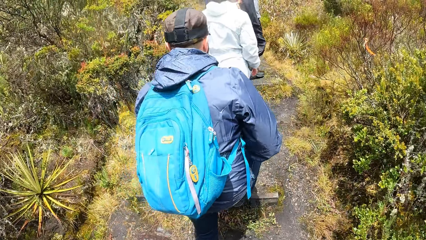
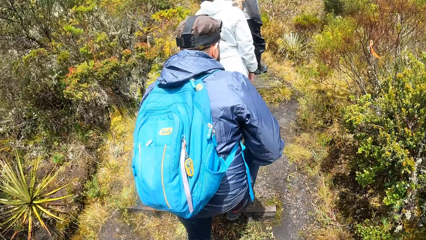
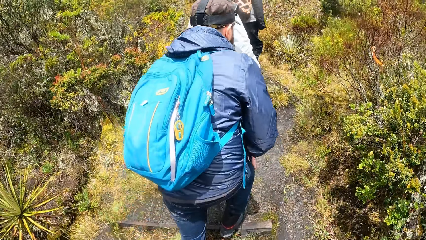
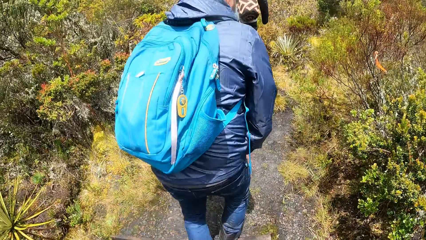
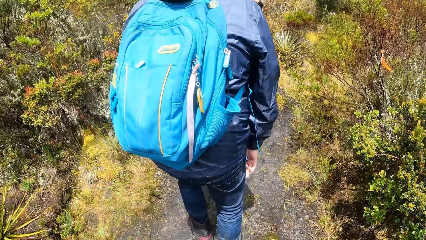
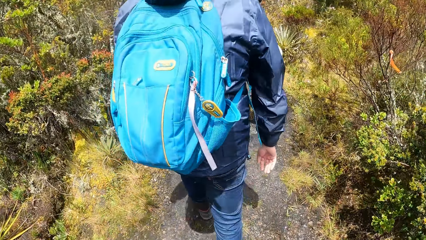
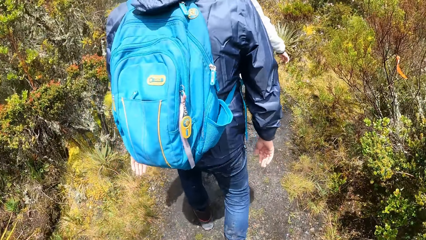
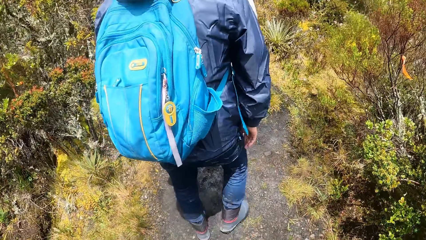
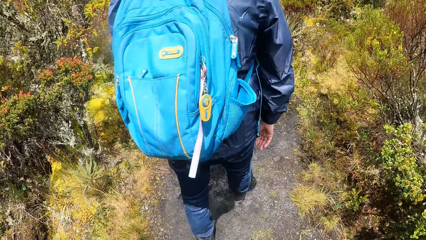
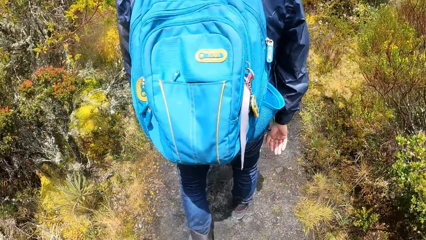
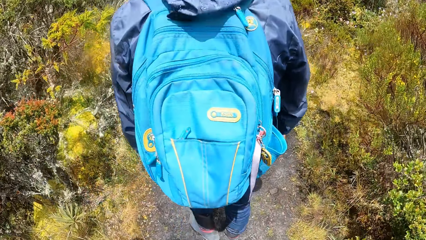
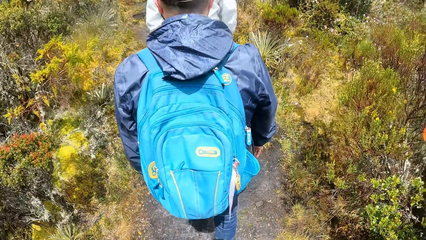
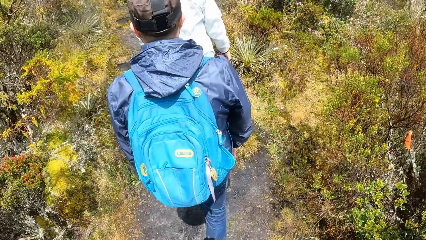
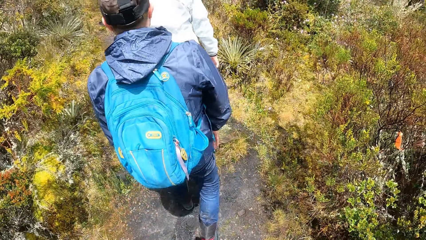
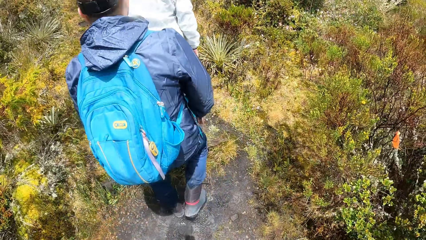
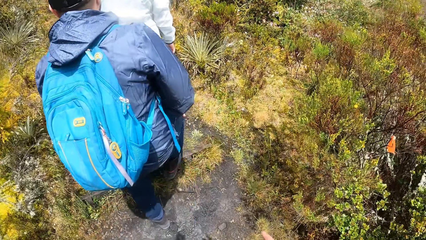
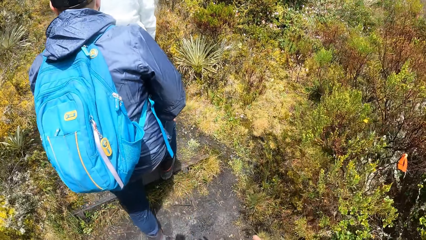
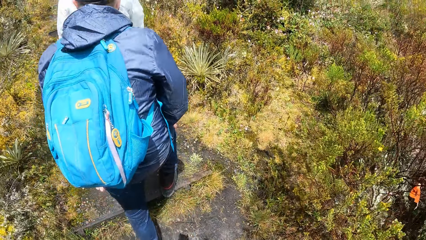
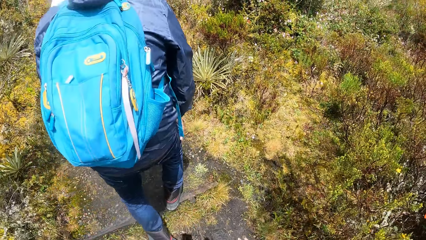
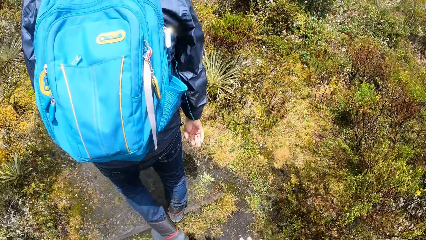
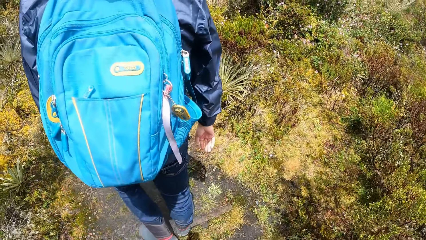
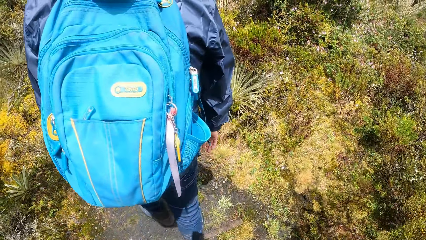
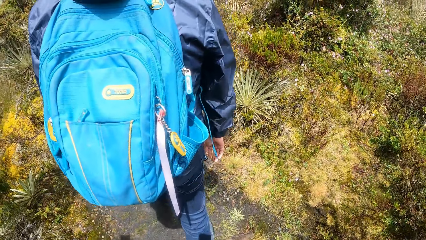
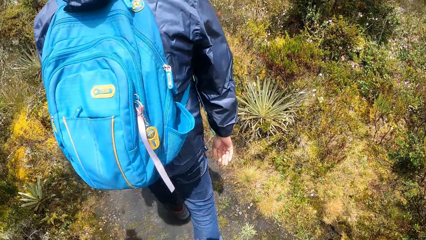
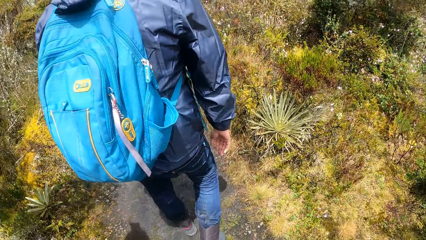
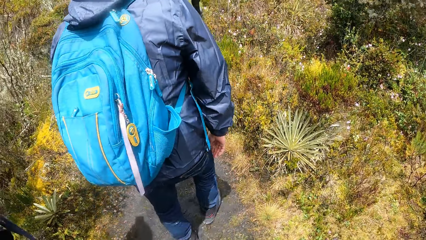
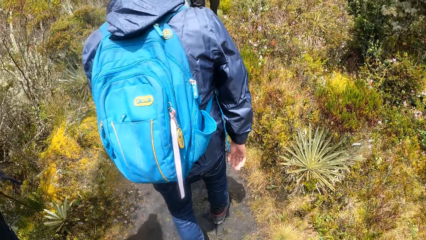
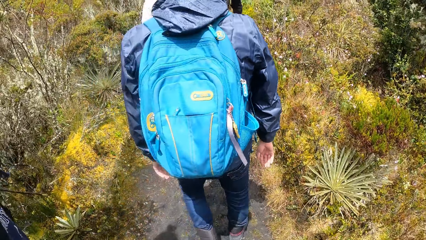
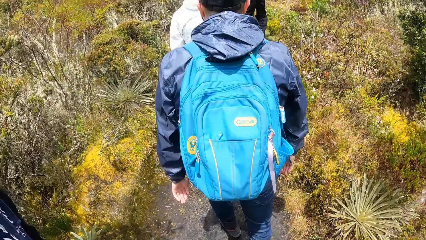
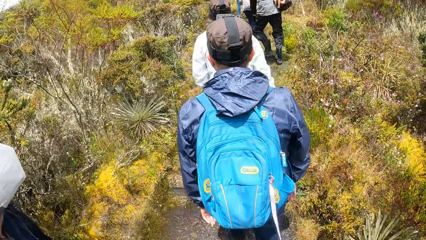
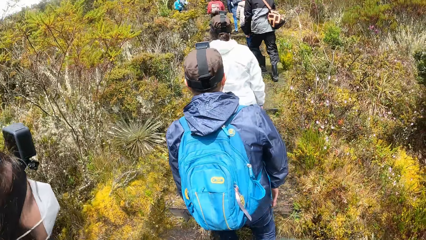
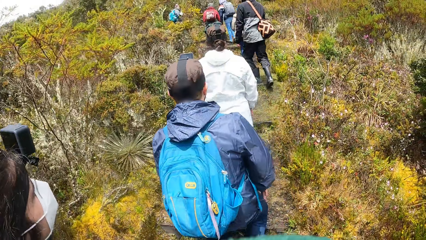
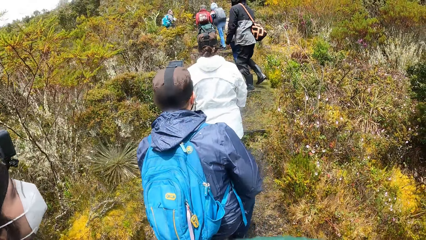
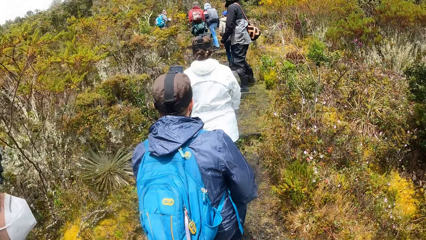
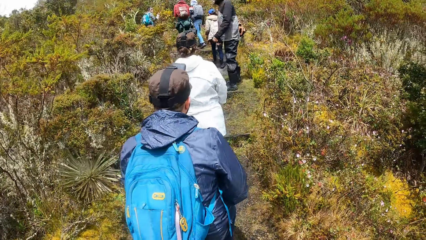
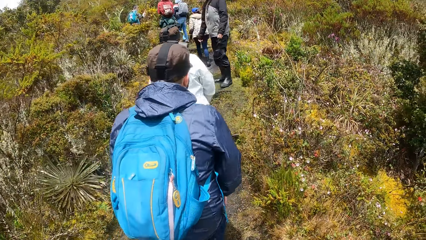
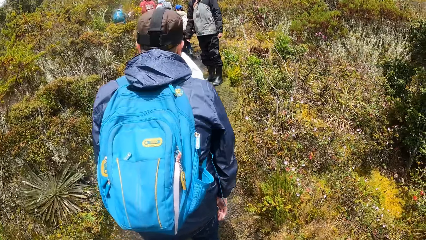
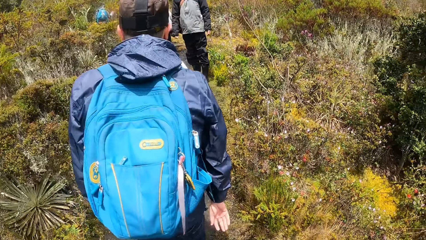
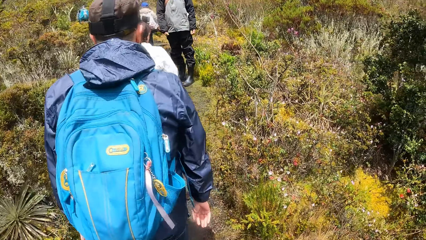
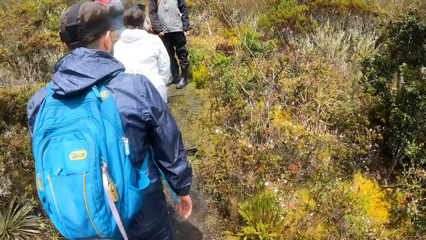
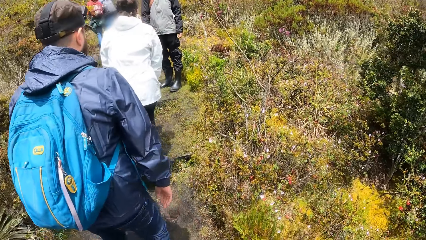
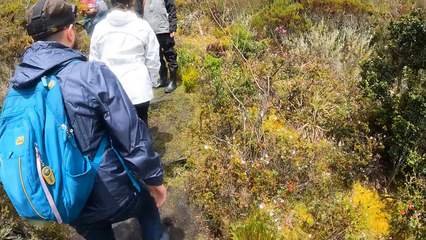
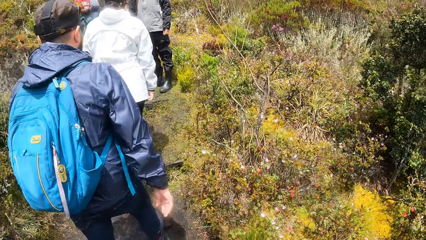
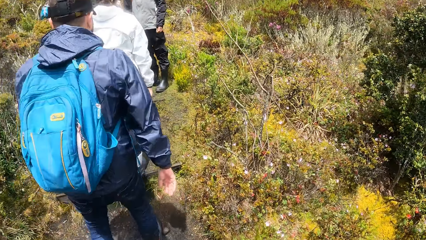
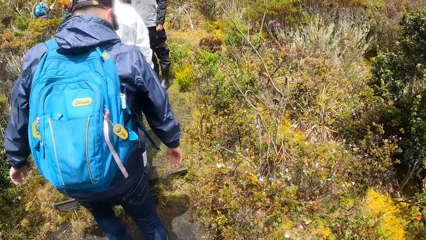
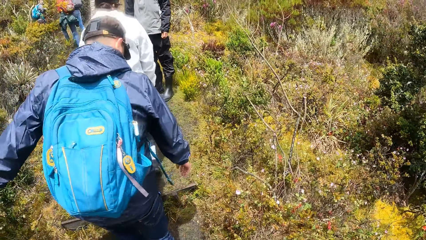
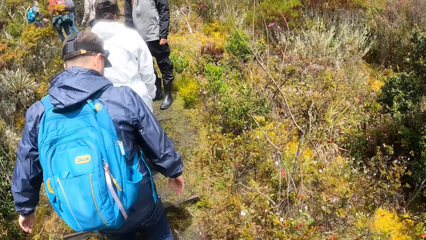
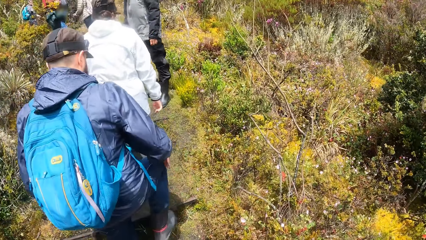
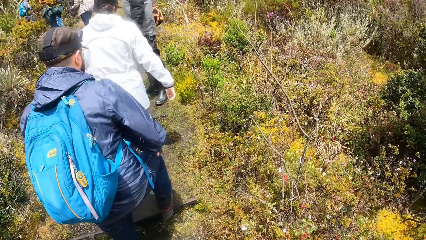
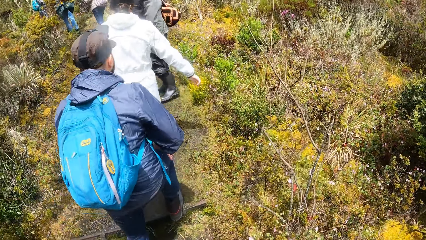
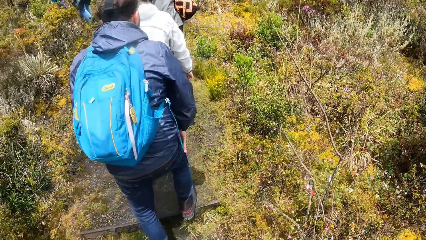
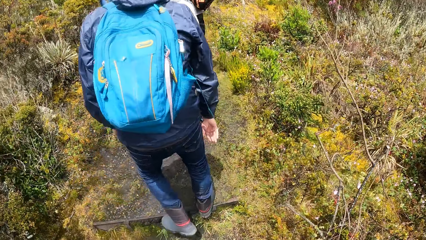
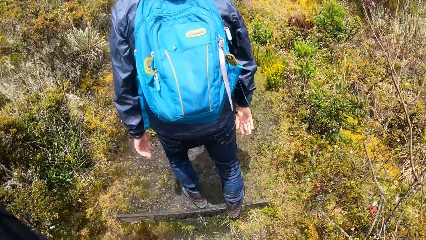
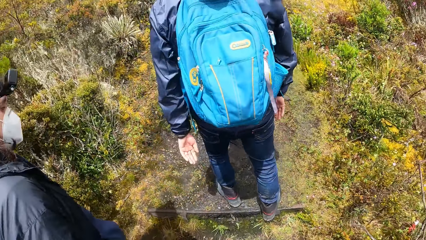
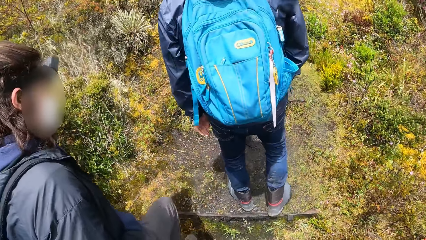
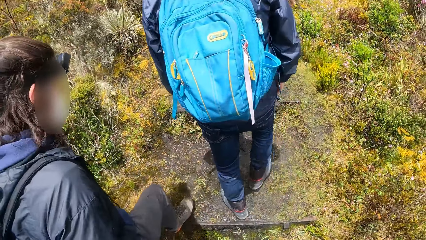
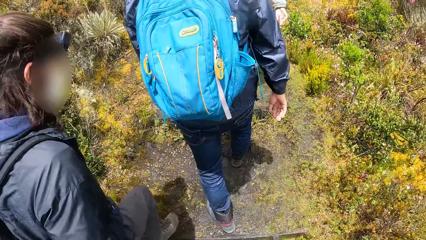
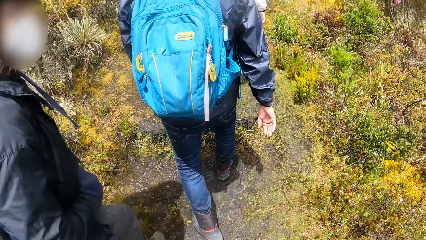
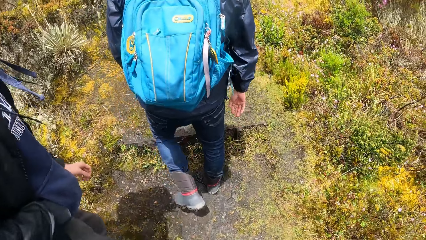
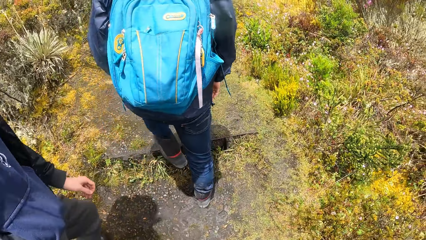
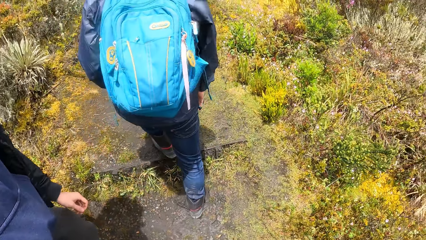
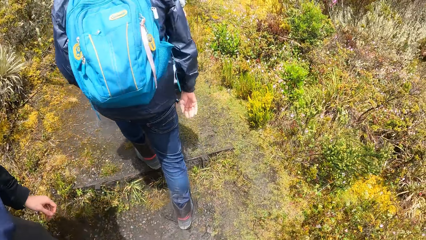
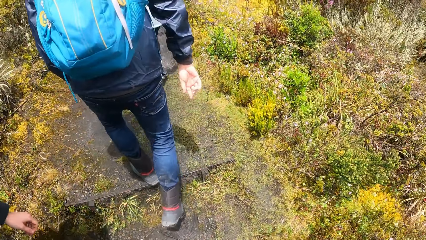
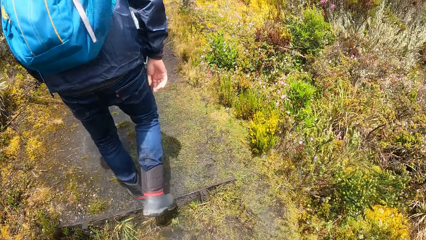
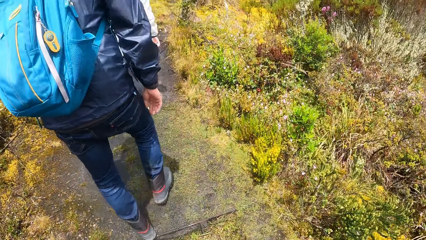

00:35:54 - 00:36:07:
A person turns around. The person walks on the path.

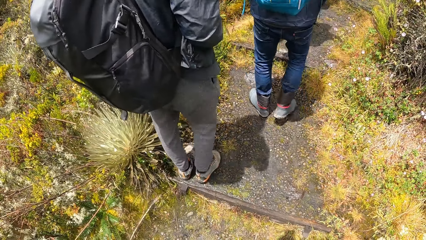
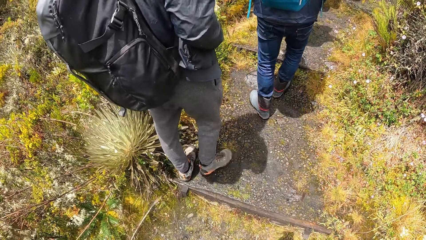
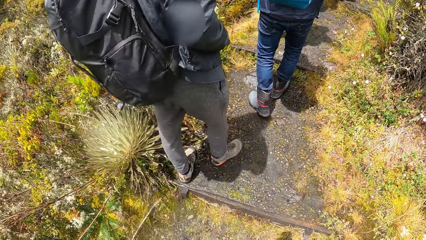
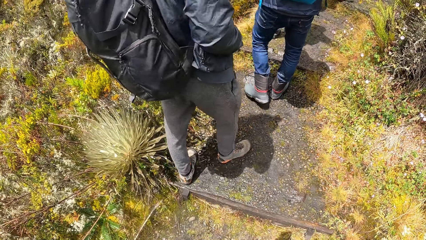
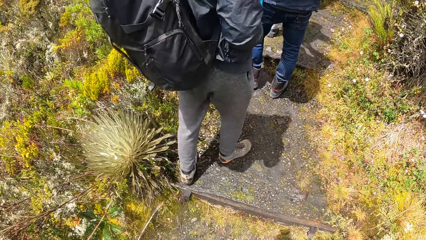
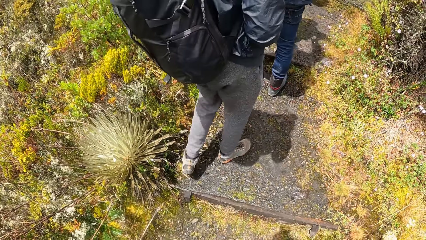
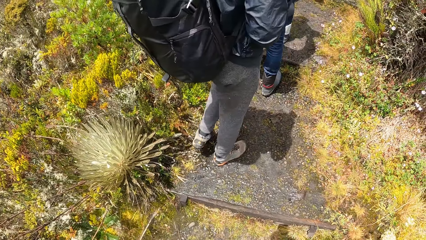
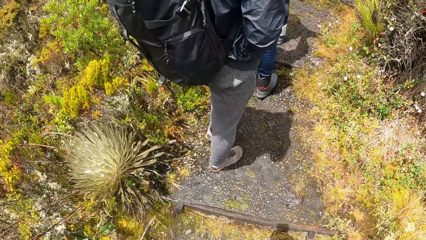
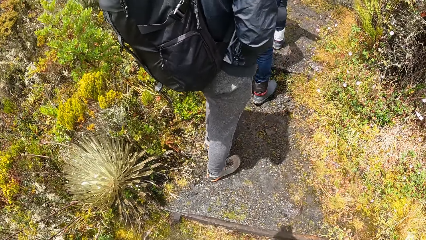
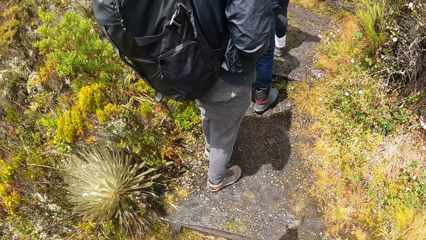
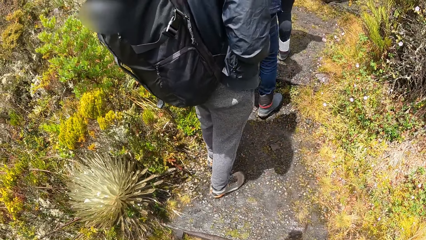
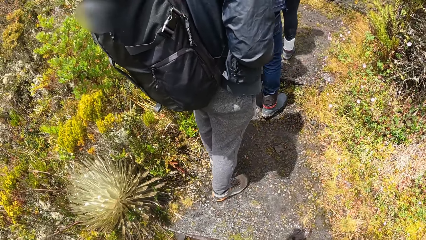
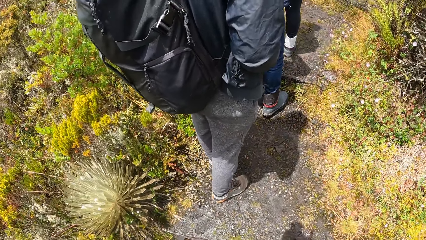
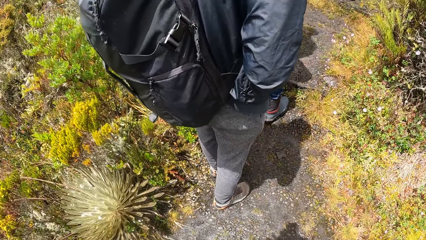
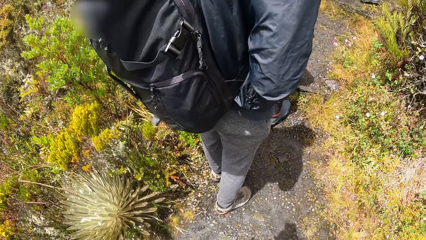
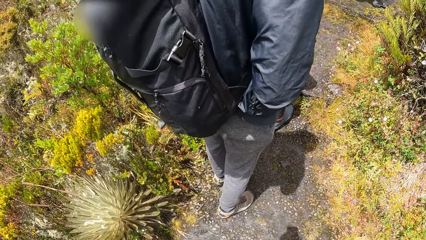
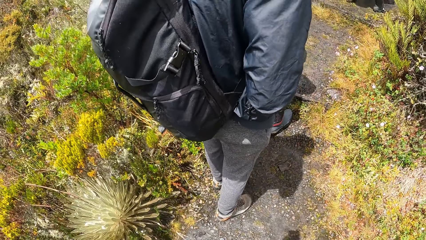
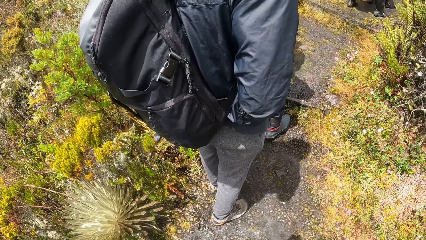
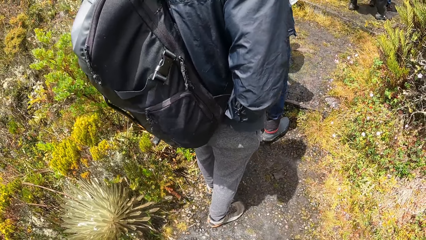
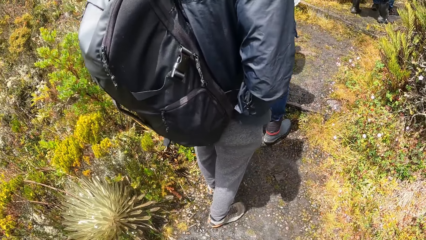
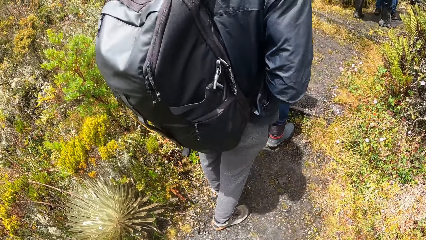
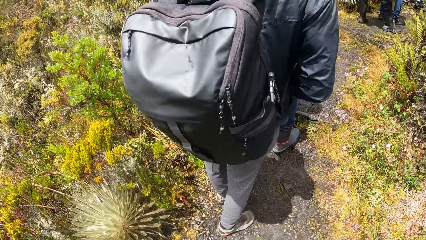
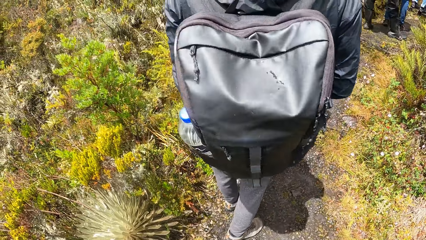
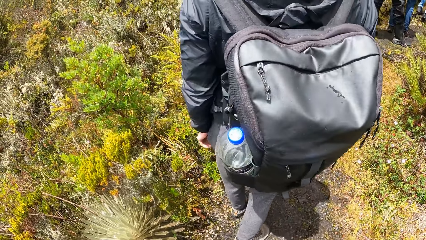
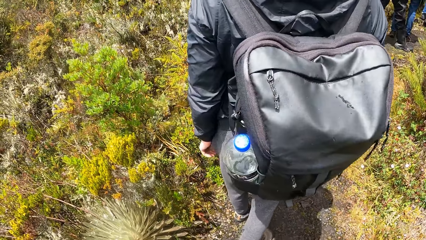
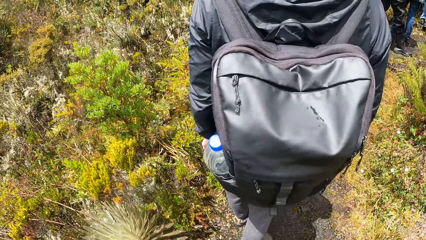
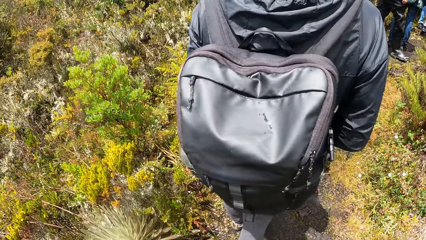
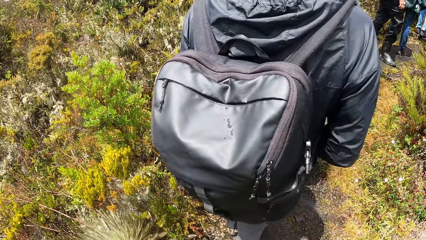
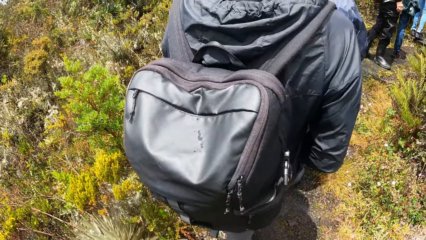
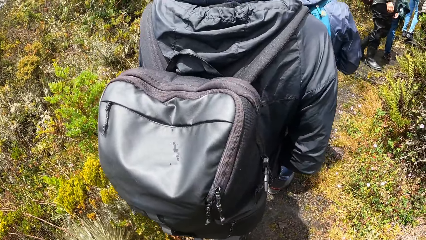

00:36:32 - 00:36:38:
The camera wearer looks at a person.
